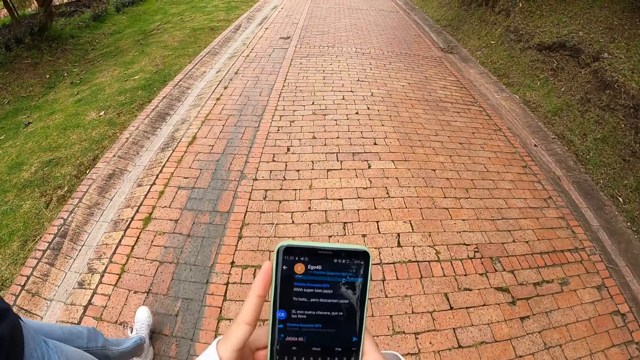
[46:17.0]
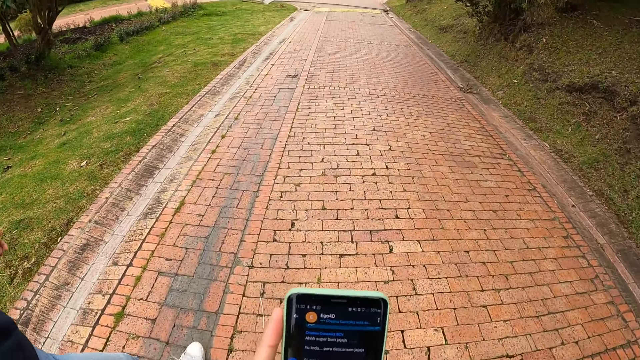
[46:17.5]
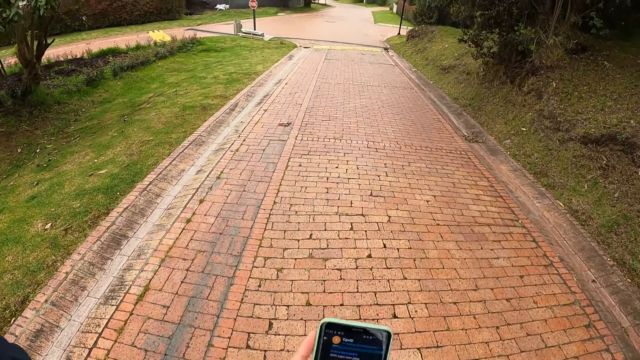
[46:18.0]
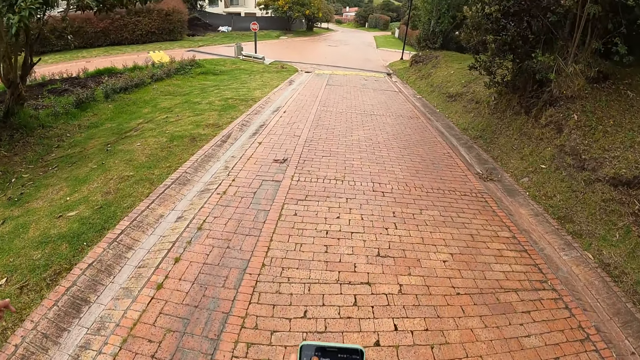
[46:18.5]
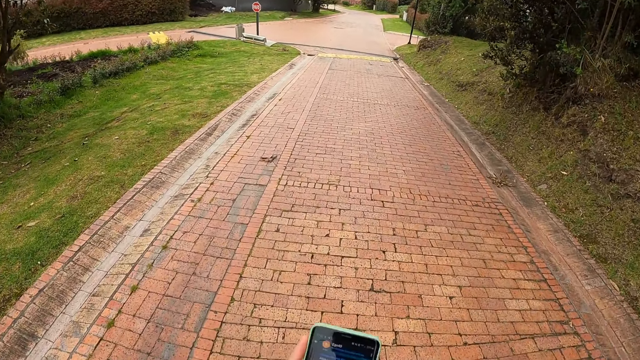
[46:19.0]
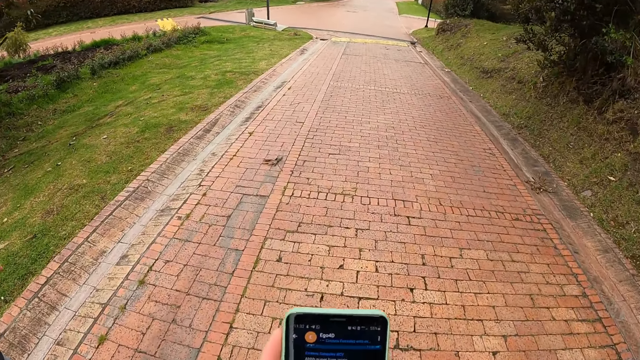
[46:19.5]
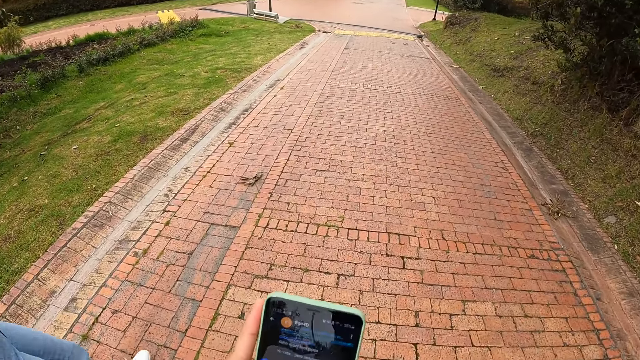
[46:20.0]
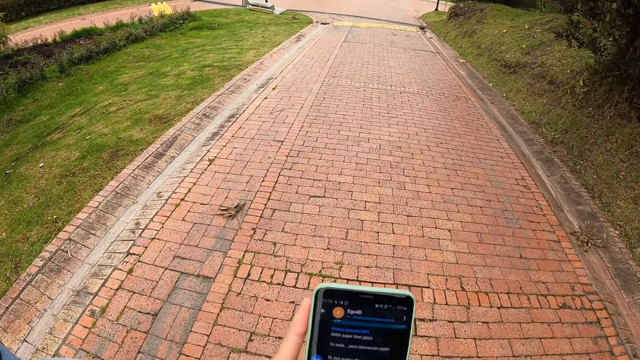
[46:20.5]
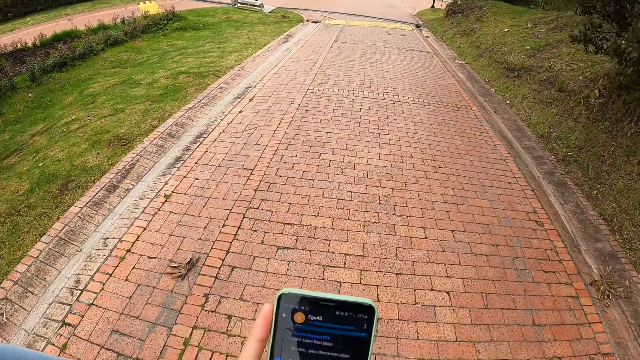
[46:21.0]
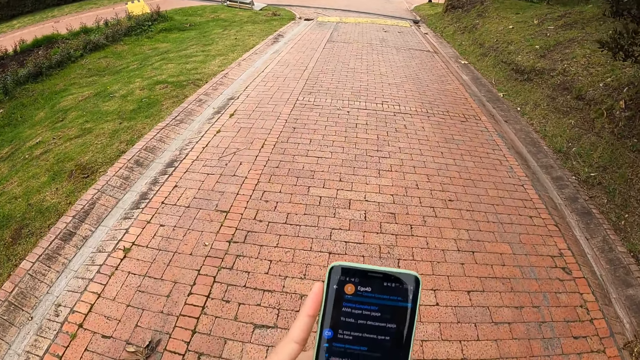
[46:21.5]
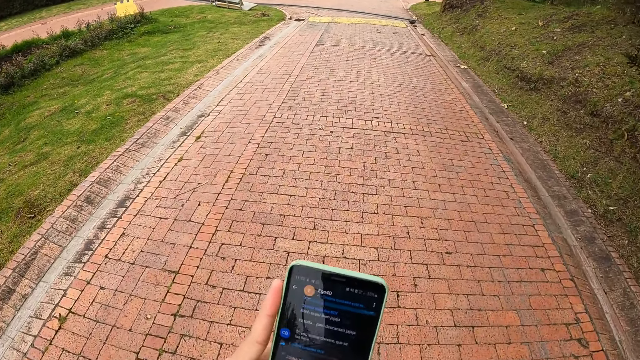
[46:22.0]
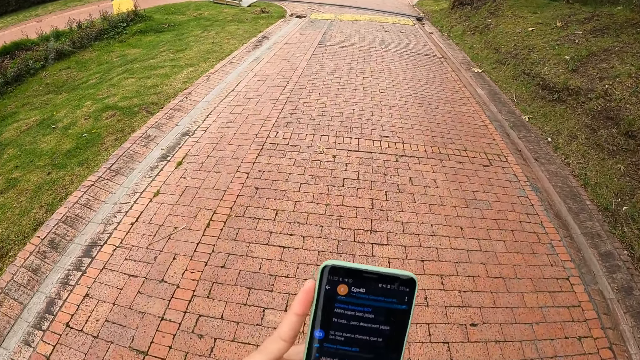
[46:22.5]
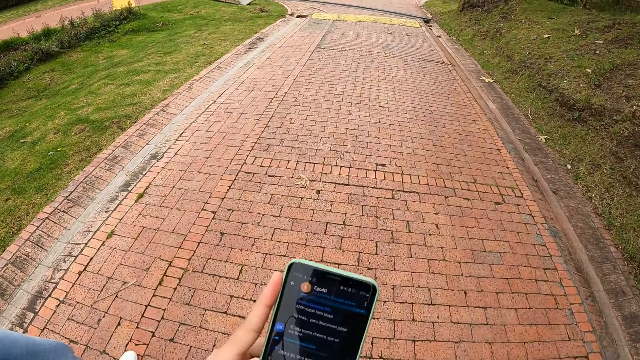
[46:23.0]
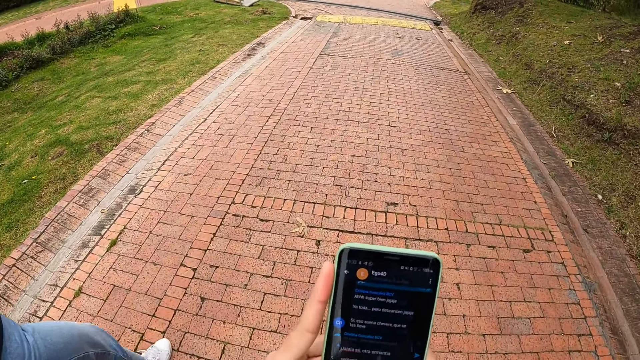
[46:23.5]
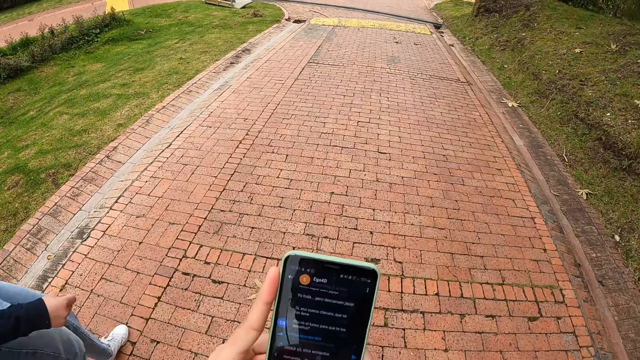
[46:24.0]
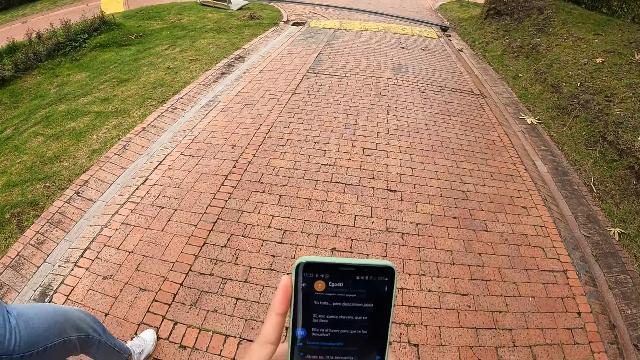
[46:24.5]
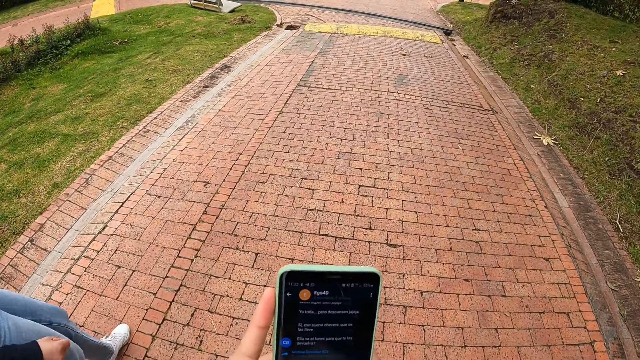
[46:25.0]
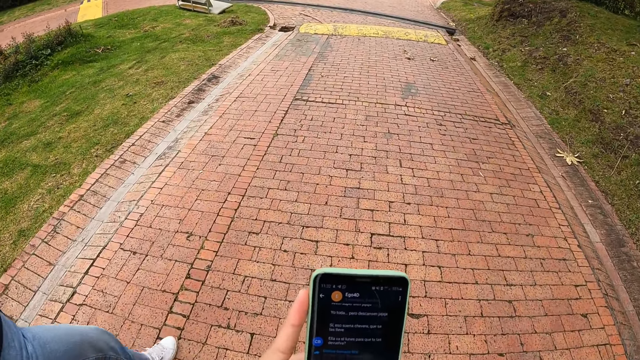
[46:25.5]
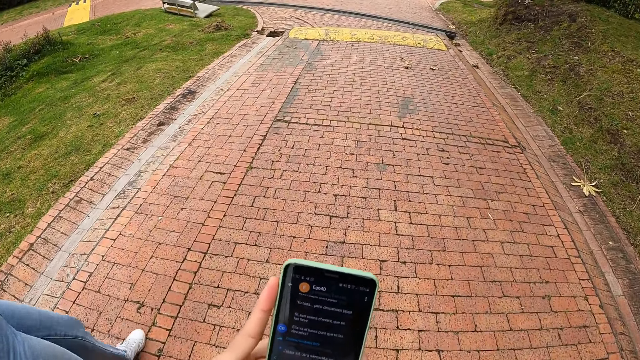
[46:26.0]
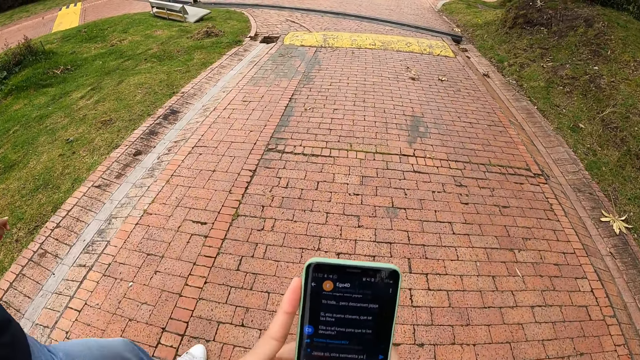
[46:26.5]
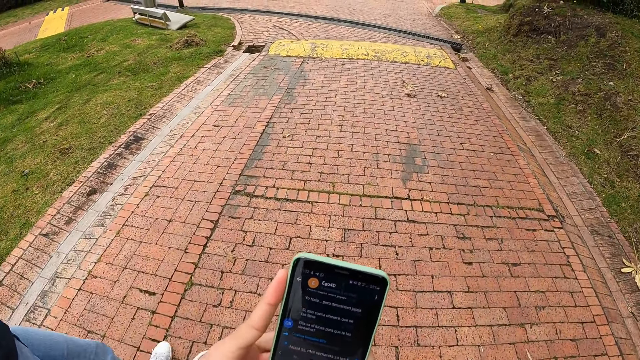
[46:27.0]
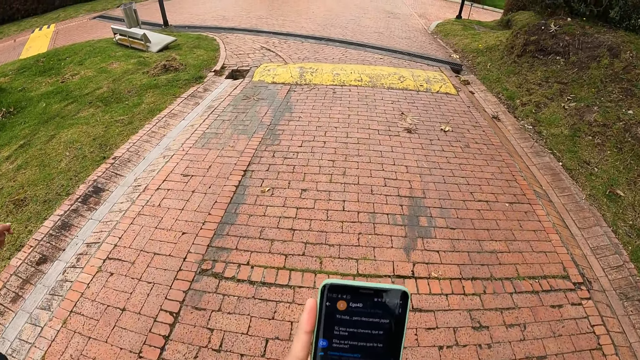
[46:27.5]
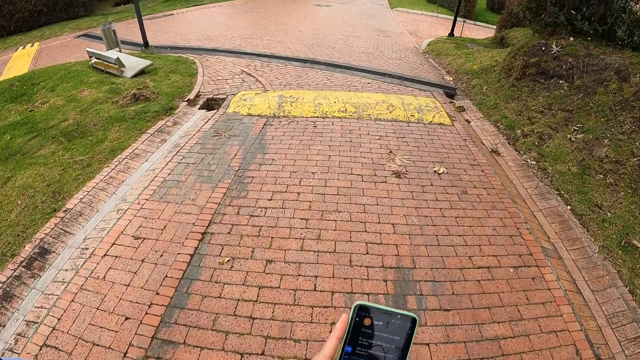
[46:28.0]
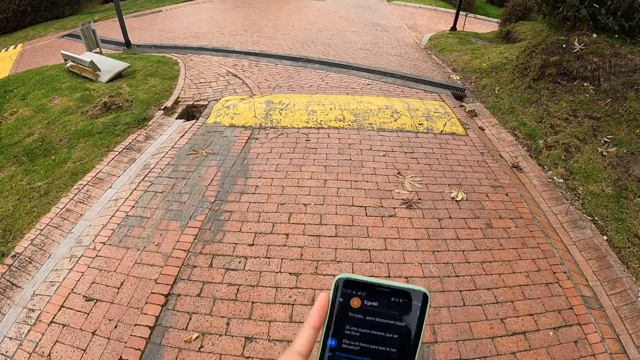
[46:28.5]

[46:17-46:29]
The camera wearer types on the phone.

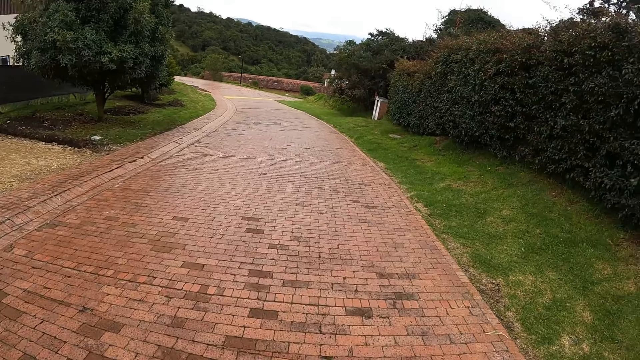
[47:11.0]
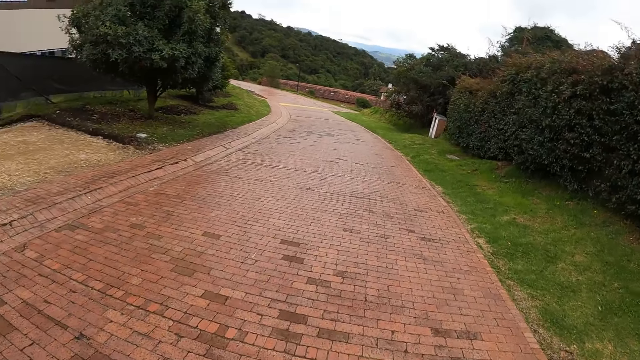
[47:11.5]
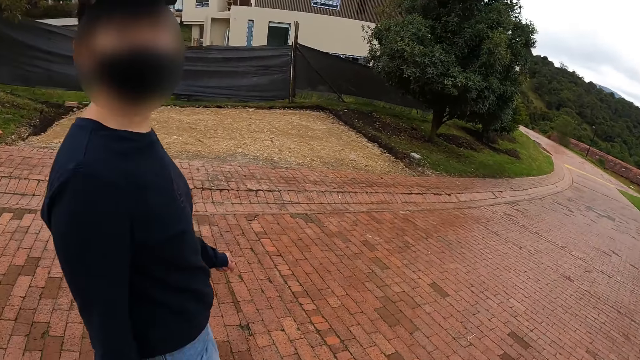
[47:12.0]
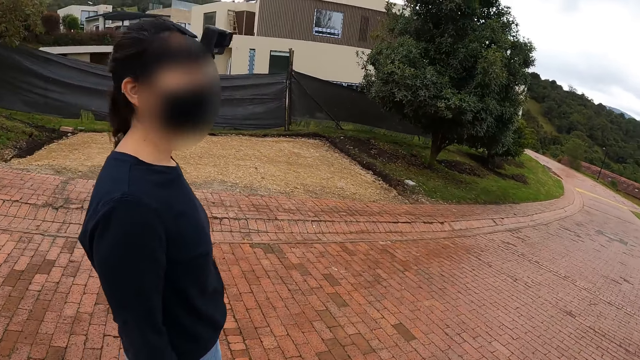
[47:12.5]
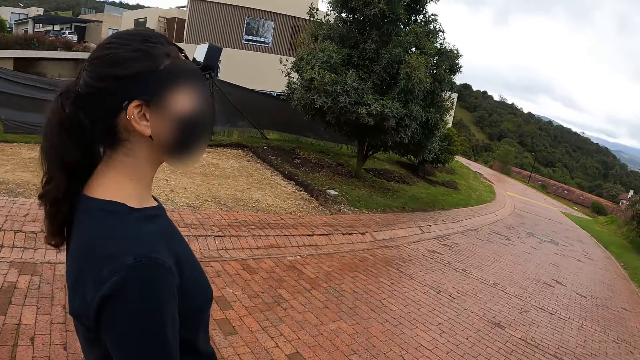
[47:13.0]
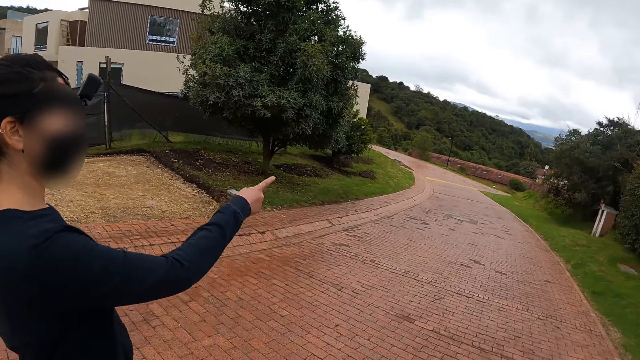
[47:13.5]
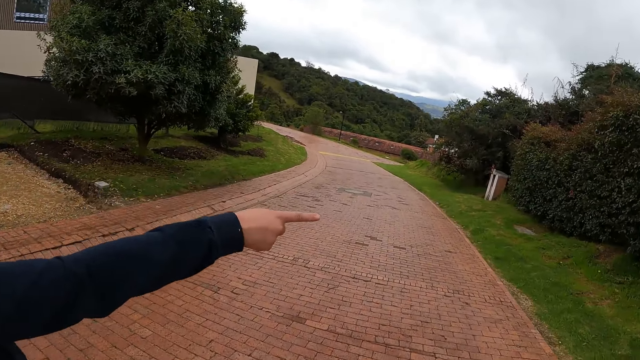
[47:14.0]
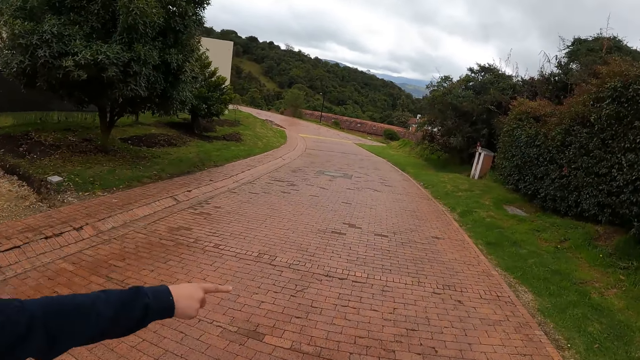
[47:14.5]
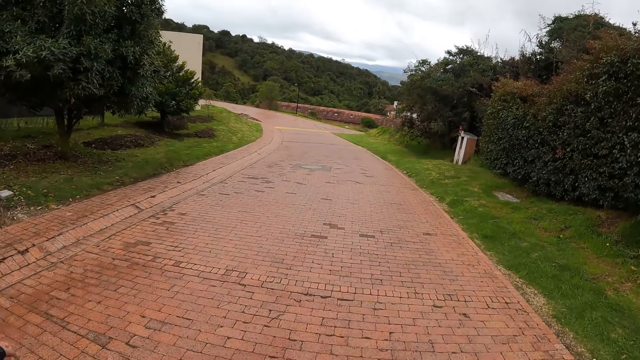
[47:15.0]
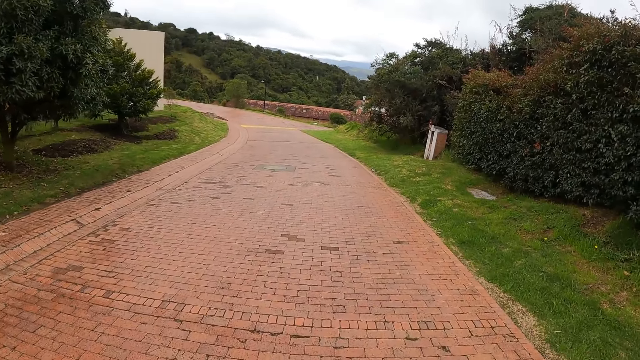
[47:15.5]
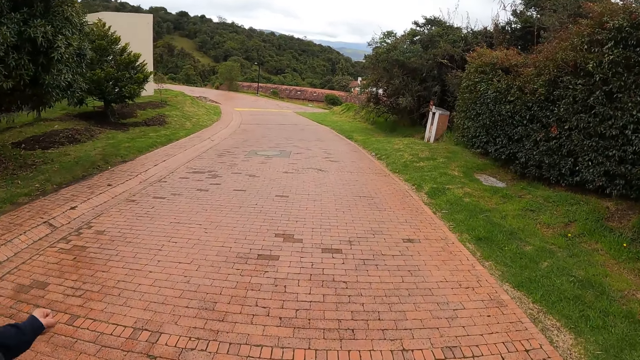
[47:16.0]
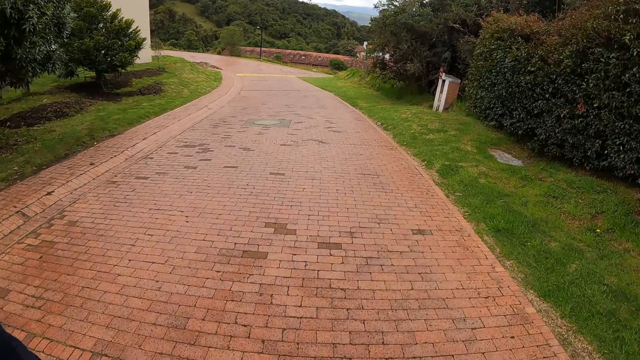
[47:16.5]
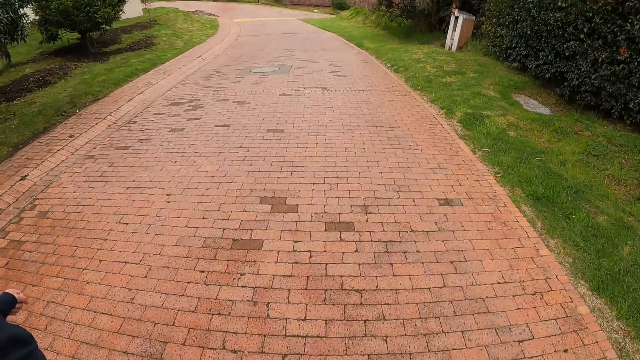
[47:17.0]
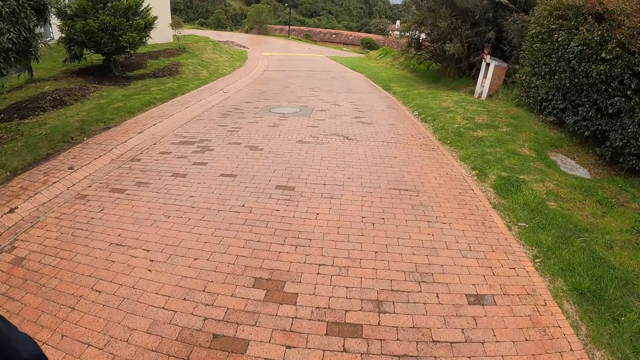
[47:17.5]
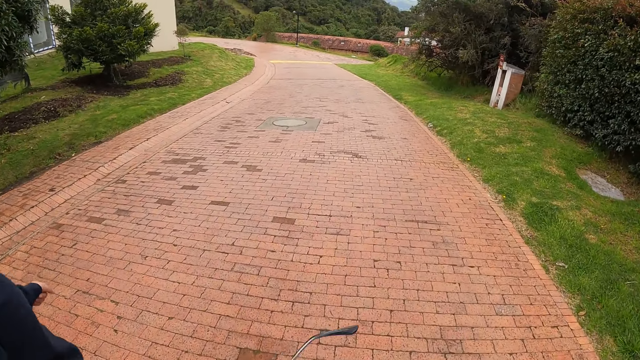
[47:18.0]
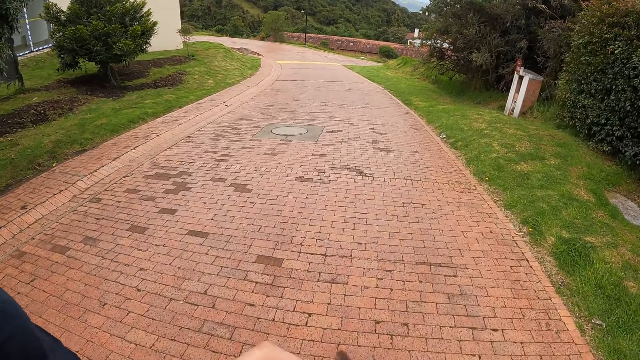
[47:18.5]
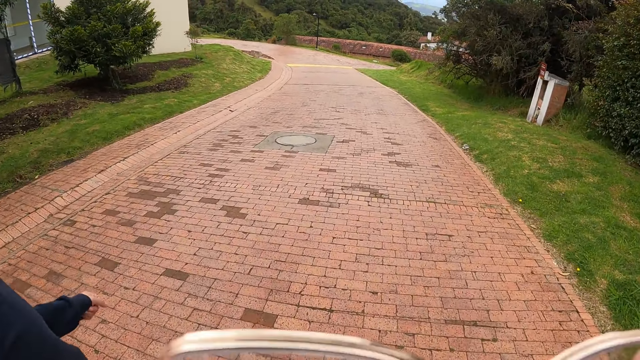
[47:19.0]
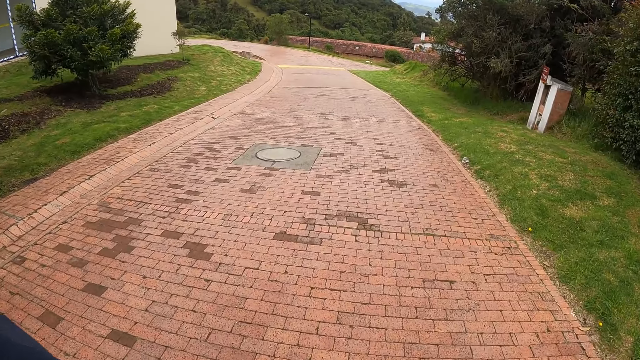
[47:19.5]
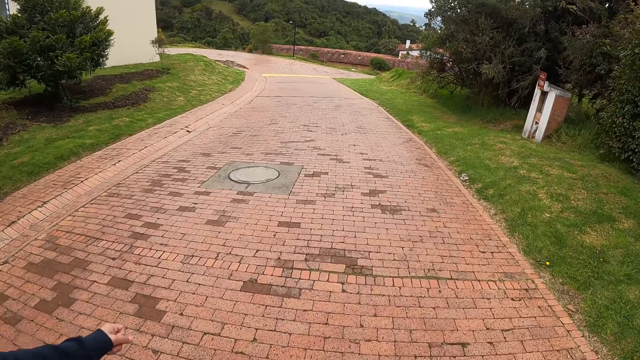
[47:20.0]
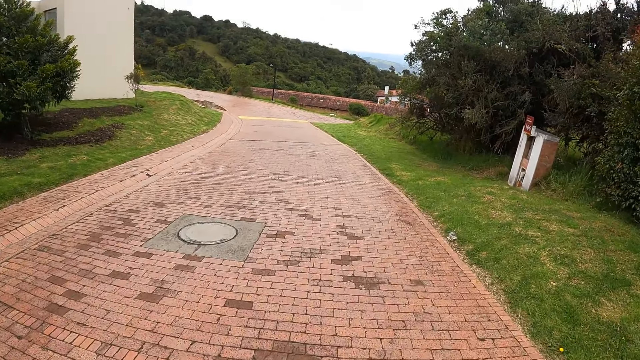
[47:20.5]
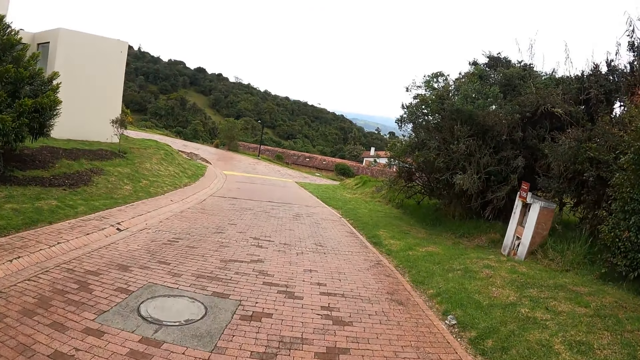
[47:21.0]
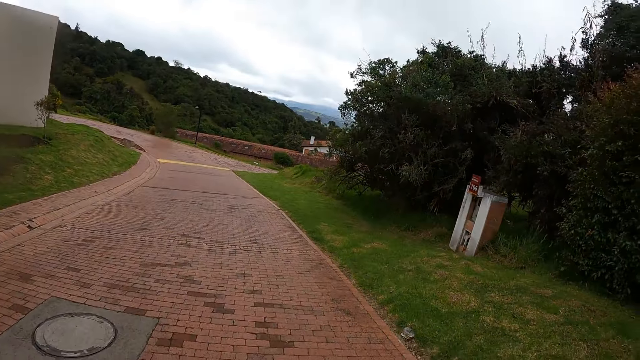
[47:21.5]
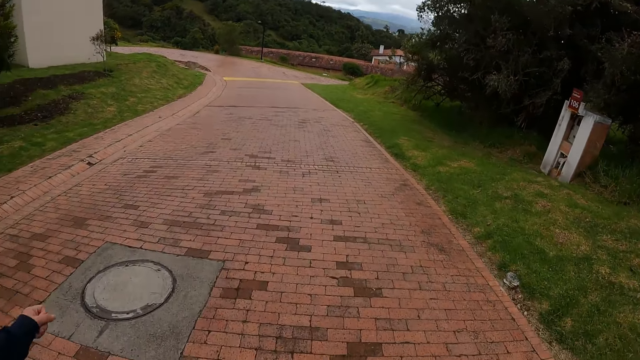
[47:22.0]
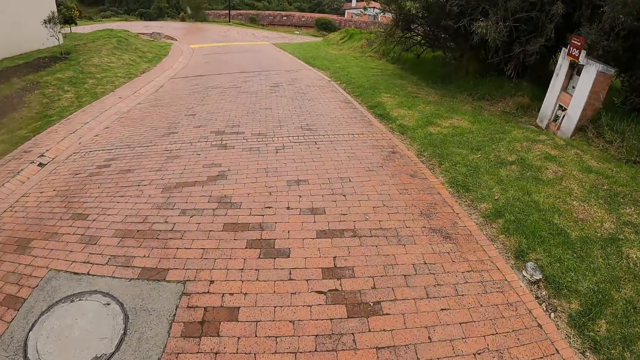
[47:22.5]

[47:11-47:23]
The camera wearer looks at a woman. The woman points to a road or the grass. The camera wearer holds an eyeglass with her left hand. She walks on the road with the woman.
